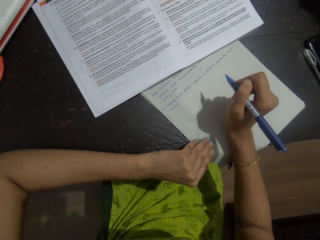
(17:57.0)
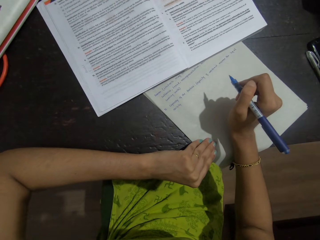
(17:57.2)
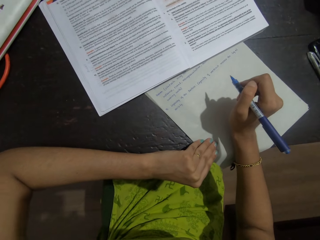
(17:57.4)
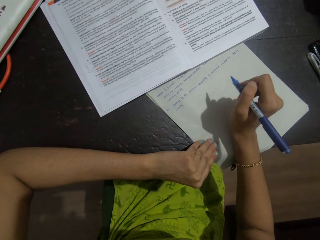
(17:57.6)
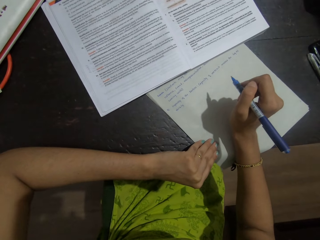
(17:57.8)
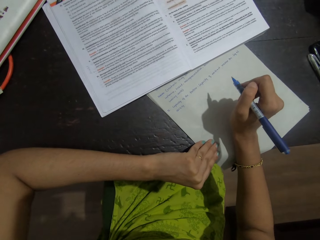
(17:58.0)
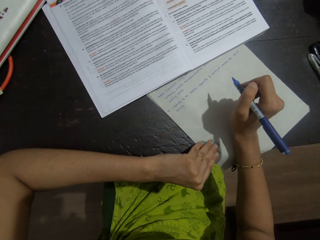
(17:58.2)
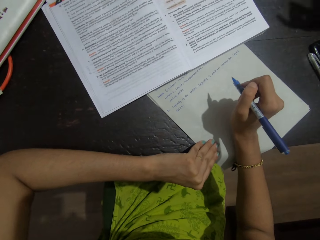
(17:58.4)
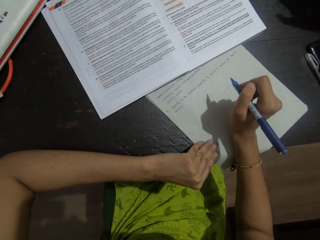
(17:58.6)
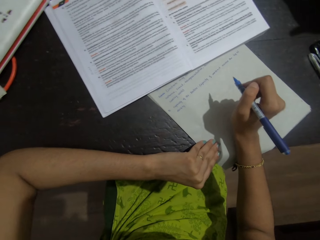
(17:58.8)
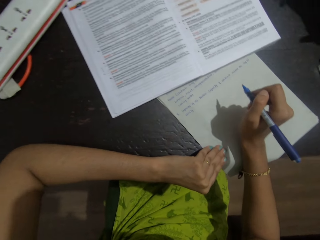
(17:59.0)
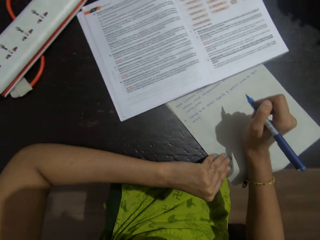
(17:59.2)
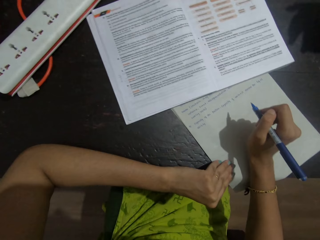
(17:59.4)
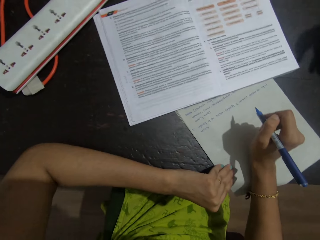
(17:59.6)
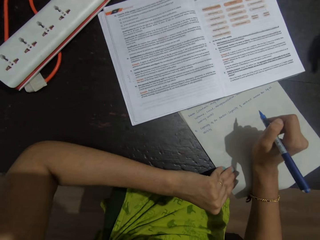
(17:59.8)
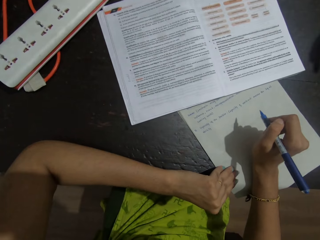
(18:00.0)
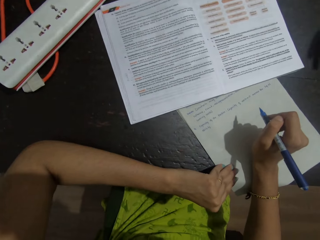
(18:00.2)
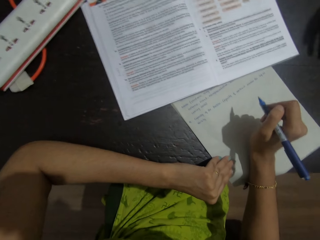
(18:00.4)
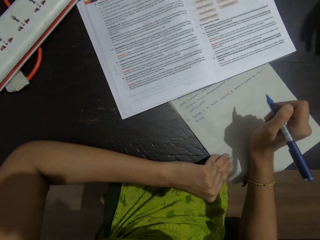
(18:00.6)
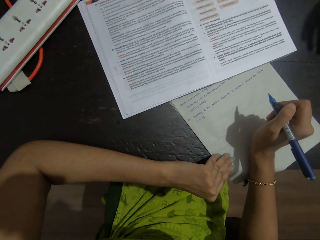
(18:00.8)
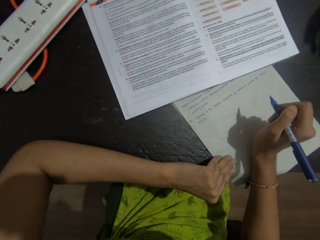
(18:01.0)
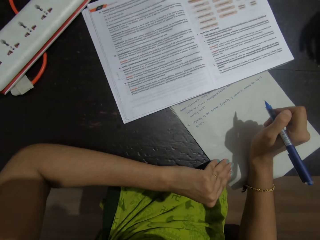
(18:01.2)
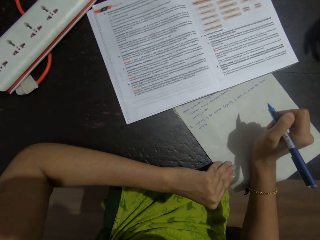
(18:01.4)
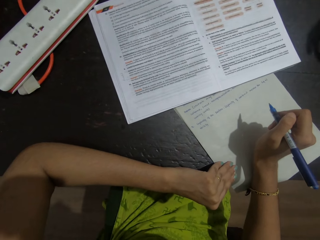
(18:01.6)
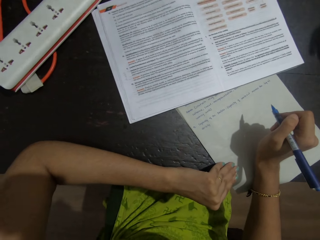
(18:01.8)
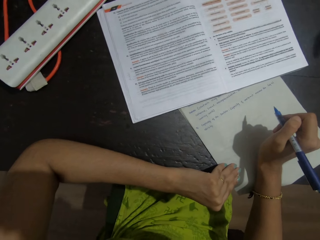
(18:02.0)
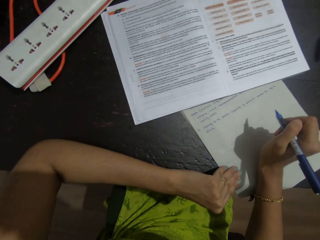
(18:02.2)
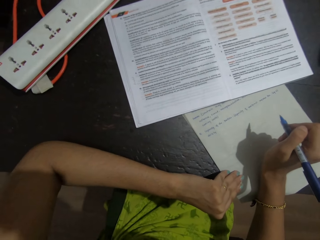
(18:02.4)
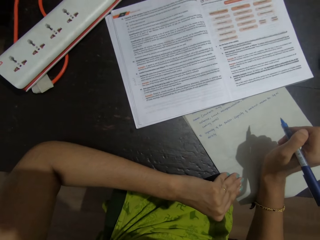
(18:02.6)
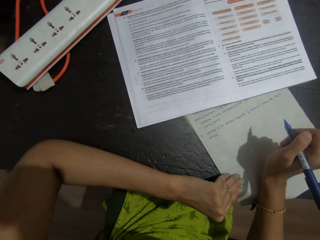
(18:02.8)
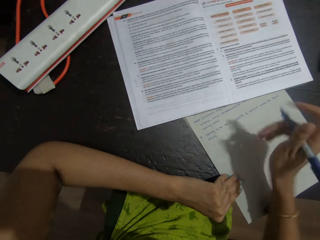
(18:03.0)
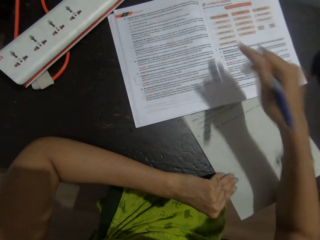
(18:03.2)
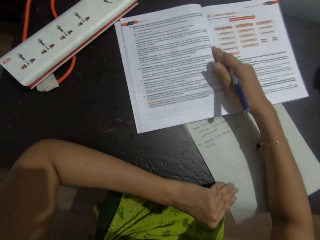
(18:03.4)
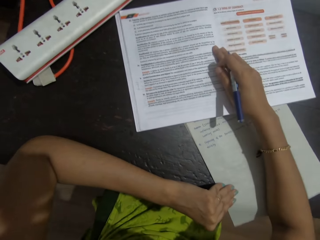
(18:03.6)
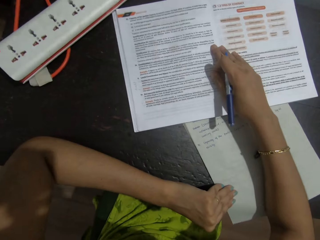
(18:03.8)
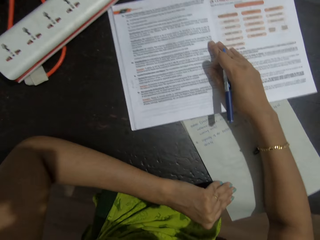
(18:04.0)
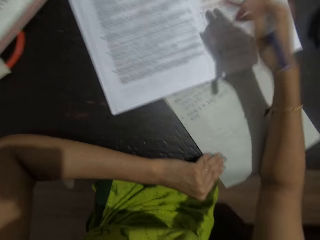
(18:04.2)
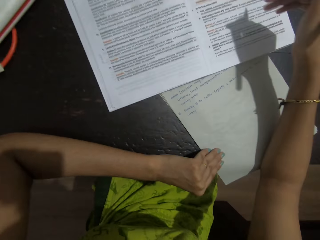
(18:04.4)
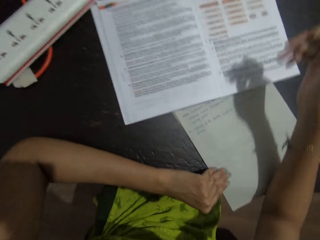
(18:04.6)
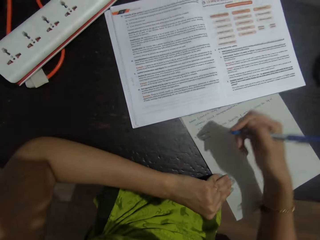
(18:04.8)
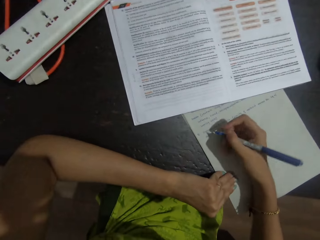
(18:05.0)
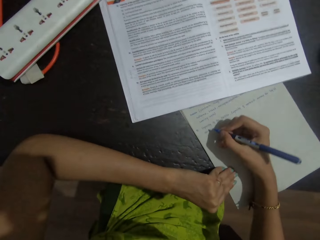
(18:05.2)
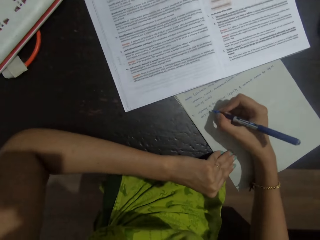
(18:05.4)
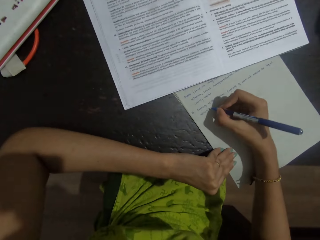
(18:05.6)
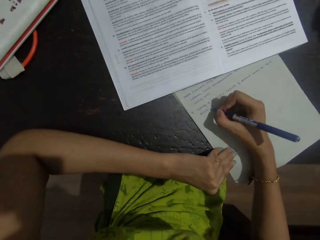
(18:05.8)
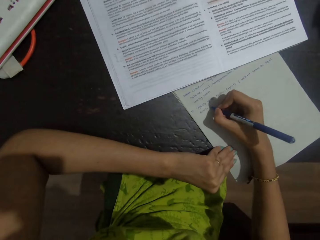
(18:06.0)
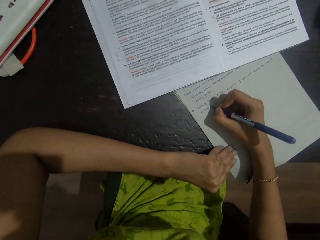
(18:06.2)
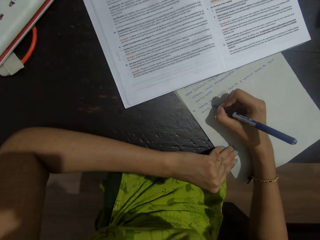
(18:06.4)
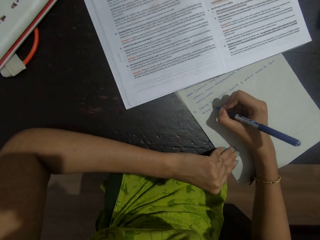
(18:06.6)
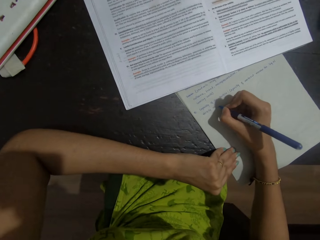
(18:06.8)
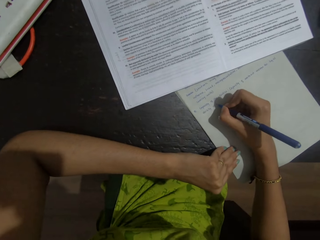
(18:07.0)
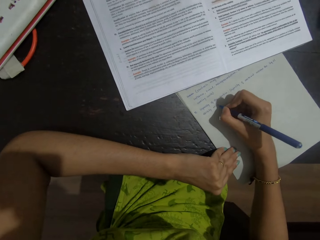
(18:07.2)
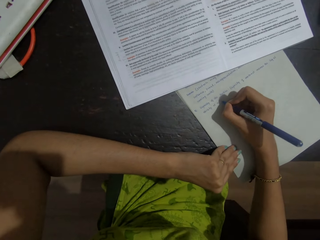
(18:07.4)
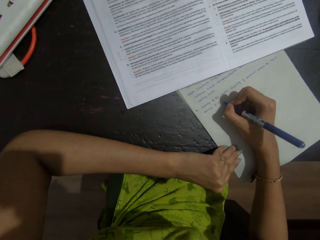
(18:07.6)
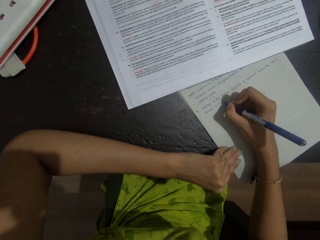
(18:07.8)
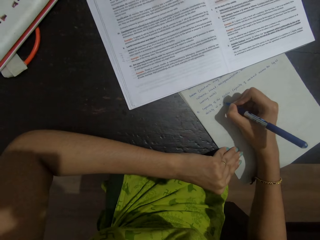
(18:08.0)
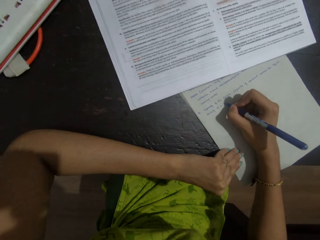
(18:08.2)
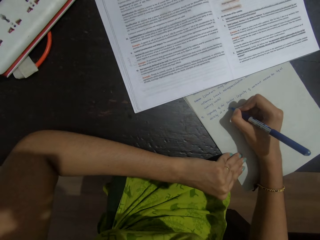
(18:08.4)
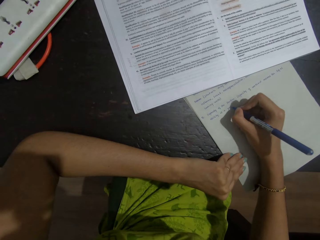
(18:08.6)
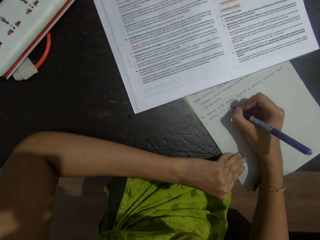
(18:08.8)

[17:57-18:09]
The camera wearer looks at a book on a table. She places her right hand on the book. She talks with a person. She writes on a paper with a pen.

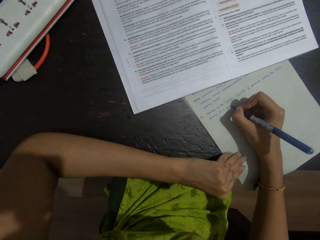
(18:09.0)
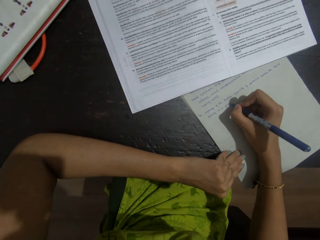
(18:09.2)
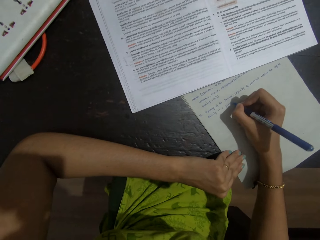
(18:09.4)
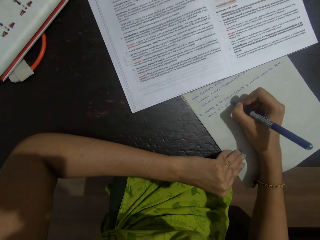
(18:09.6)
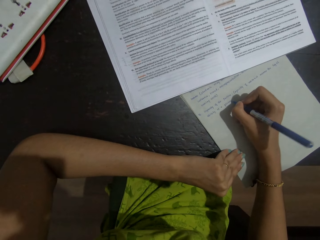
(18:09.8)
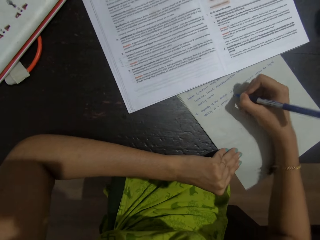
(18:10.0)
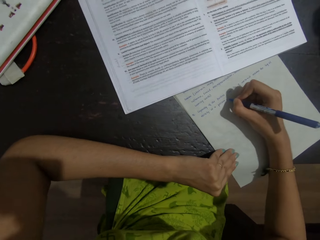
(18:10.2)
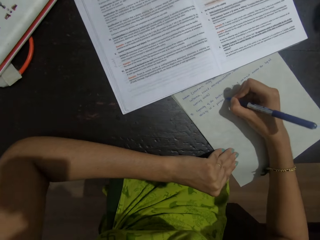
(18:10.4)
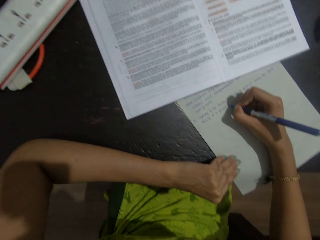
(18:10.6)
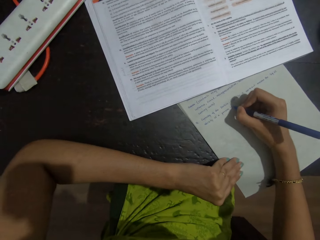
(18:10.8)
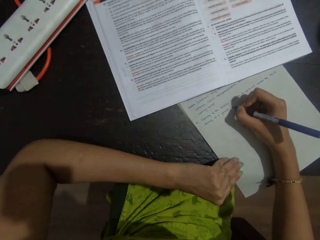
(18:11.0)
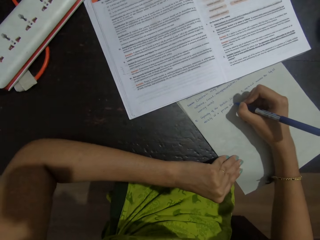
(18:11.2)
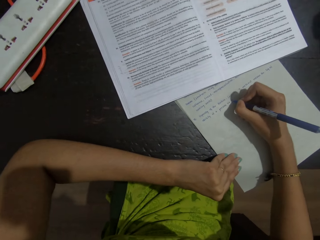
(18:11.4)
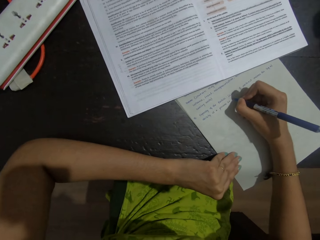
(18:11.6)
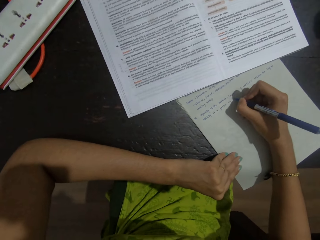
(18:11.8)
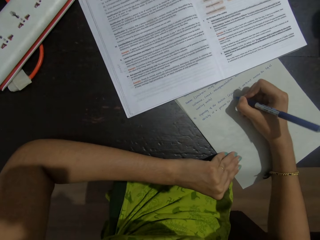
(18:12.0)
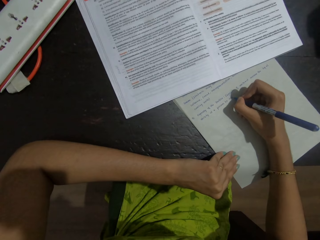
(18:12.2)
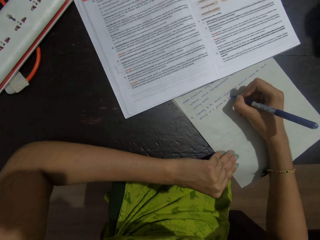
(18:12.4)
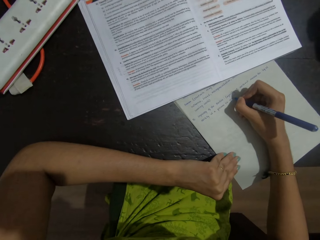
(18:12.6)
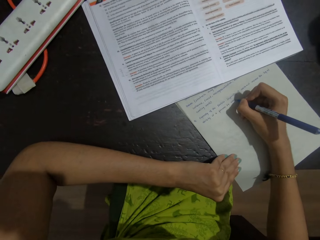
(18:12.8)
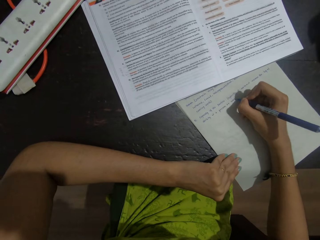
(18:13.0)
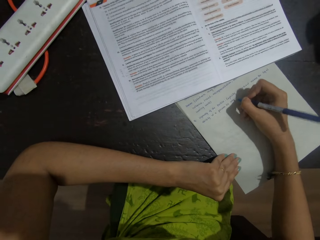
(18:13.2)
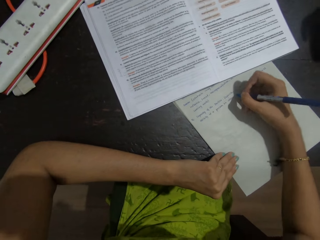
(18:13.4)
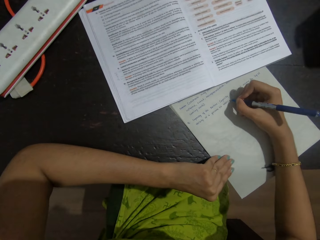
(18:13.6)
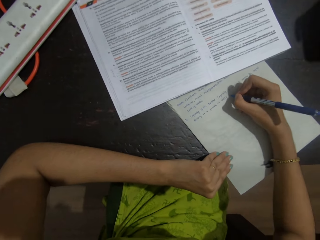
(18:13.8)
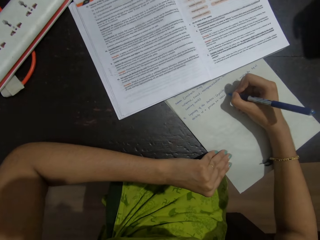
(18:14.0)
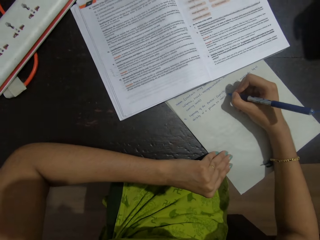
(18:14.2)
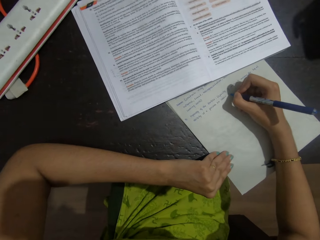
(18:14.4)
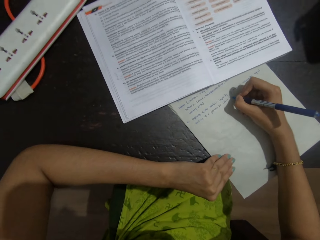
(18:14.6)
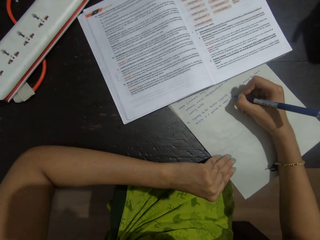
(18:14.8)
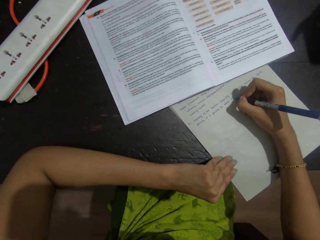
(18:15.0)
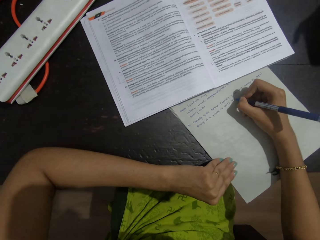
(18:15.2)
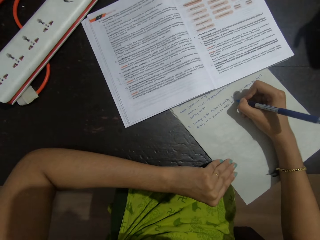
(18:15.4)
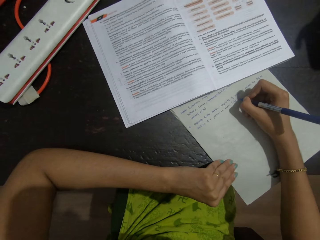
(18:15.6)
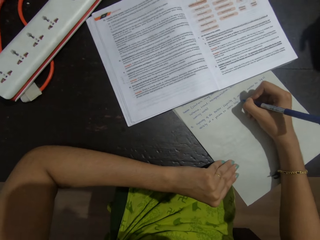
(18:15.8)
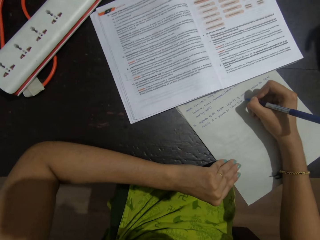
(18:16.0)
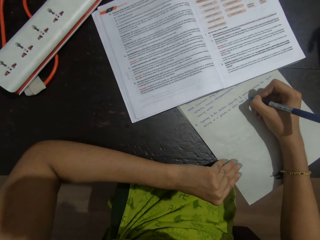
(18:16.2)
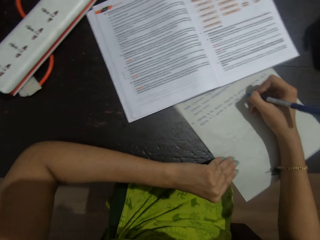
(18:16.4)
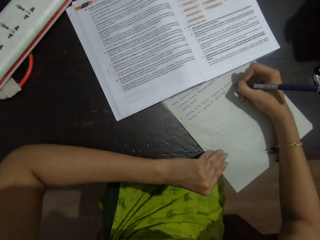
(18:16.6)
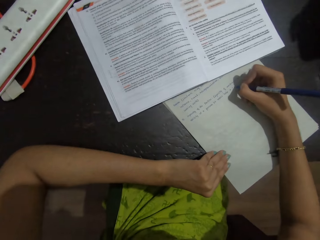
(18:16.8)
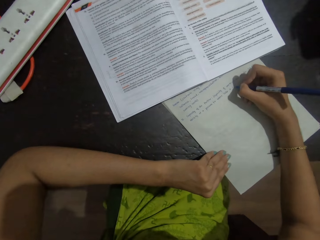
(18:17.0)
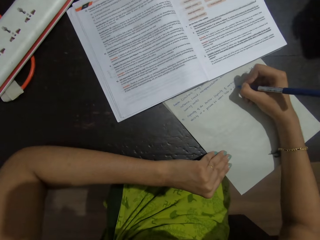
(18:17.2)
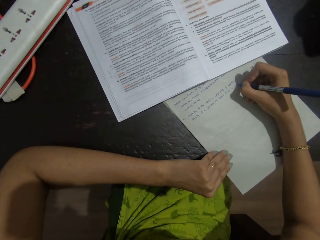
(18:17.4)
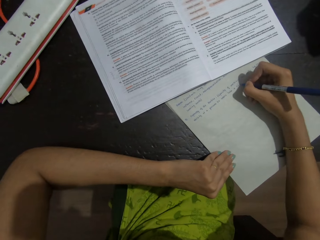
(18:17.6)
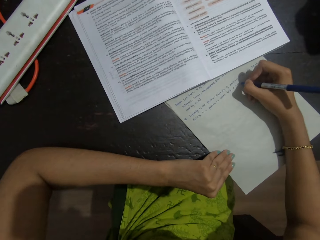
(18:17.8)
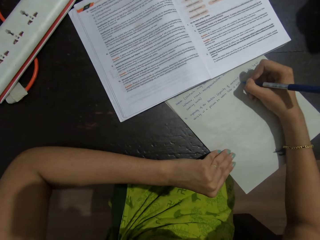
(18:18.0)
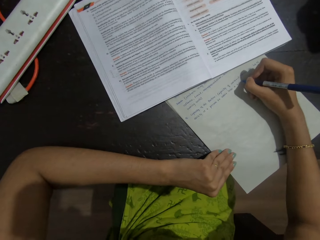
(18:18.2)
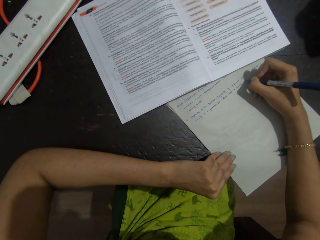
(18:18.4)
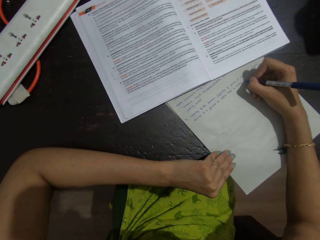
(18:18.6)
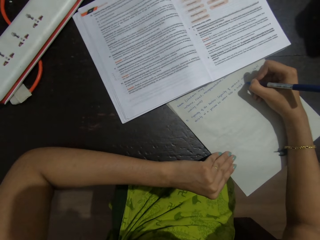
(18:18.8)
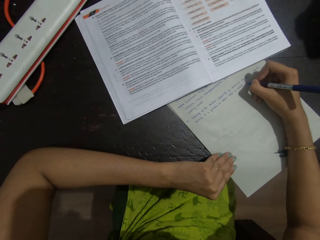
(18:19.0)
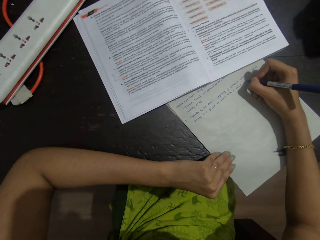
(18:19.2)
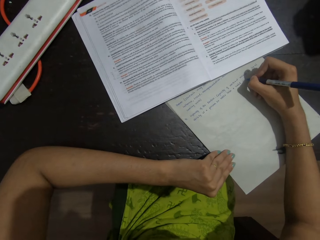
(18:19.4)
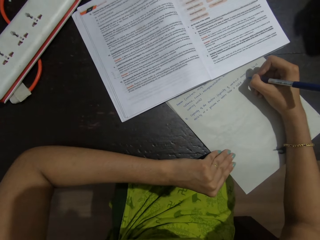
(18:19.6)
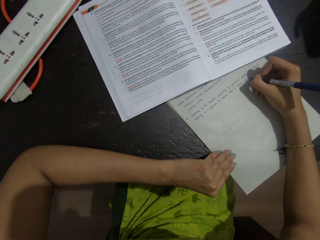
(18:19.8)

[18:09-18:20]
The camera wearer moves her hand on a paper. She writes on the paper with a pen. She moves her hand on the paper. She writes on the paper with the pen.
